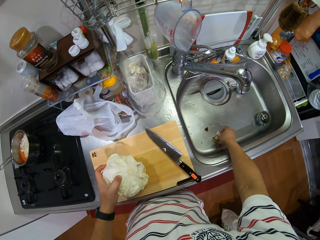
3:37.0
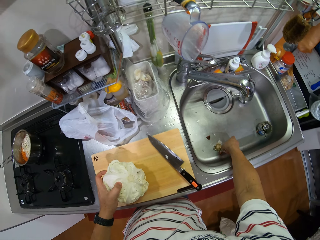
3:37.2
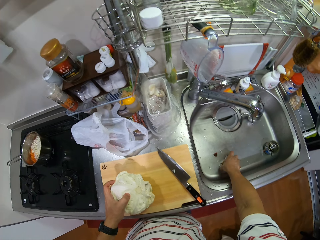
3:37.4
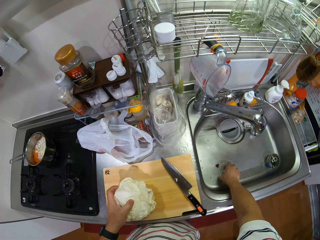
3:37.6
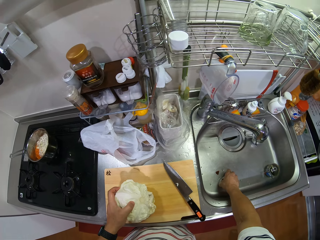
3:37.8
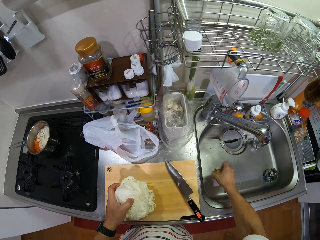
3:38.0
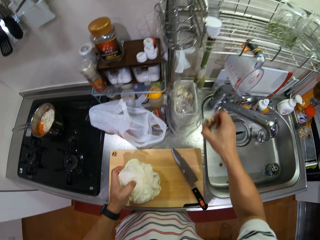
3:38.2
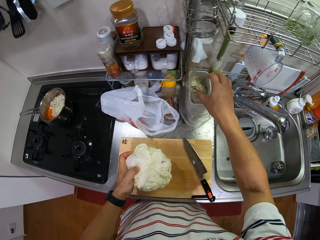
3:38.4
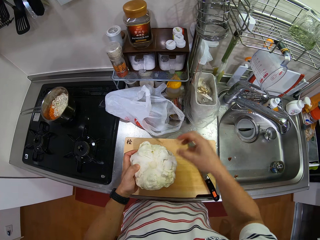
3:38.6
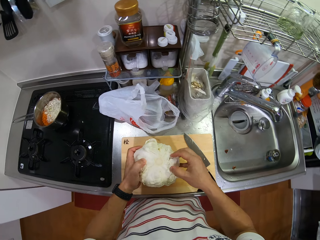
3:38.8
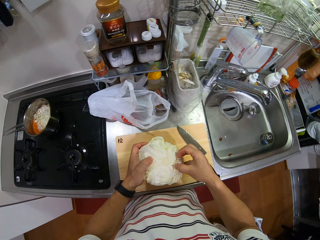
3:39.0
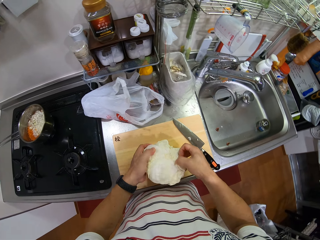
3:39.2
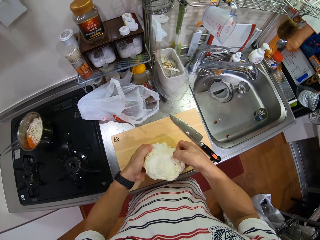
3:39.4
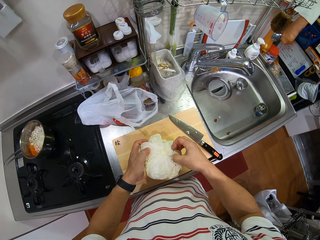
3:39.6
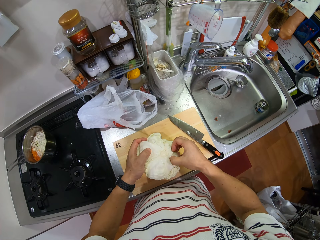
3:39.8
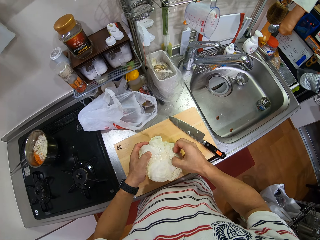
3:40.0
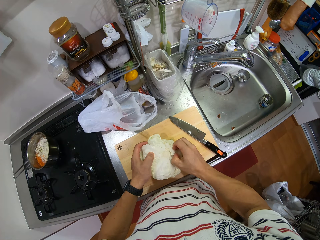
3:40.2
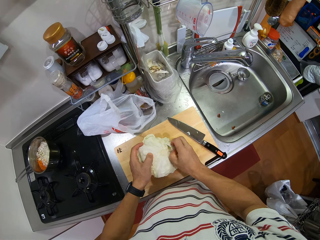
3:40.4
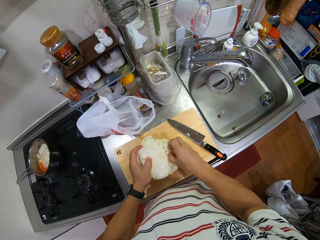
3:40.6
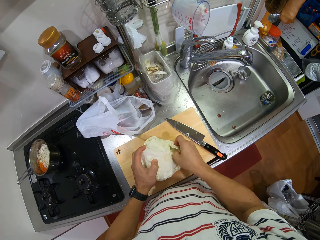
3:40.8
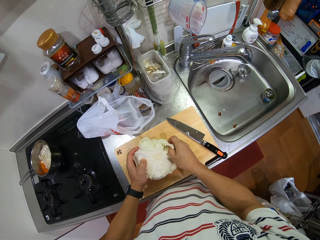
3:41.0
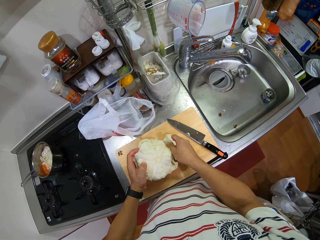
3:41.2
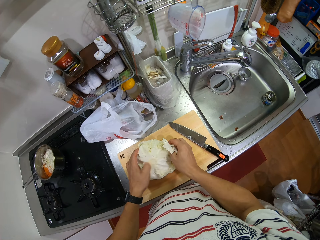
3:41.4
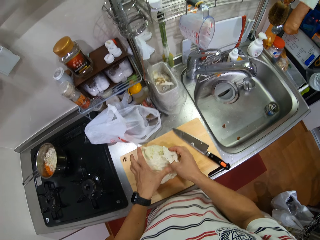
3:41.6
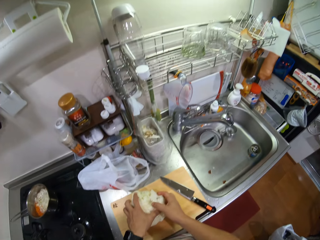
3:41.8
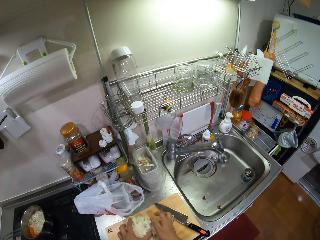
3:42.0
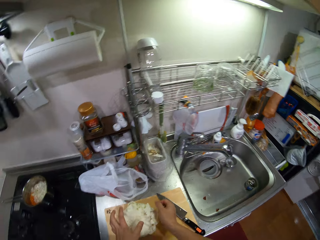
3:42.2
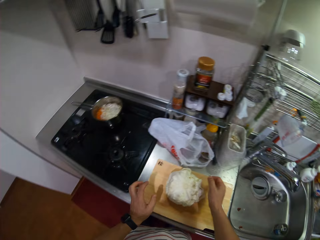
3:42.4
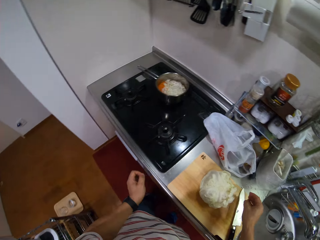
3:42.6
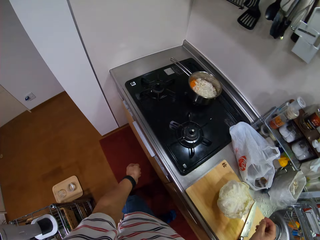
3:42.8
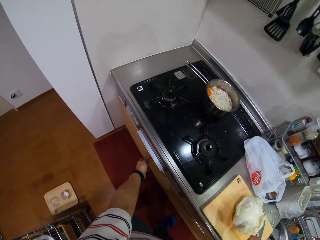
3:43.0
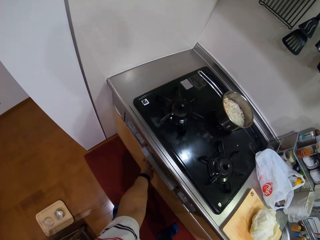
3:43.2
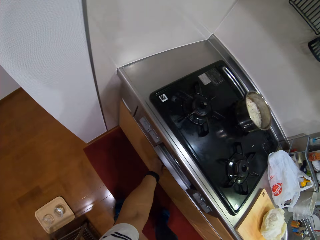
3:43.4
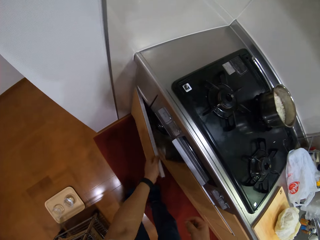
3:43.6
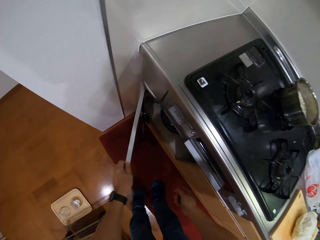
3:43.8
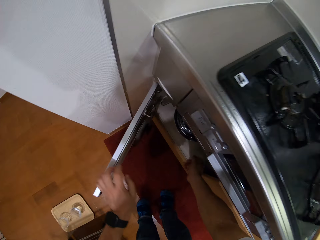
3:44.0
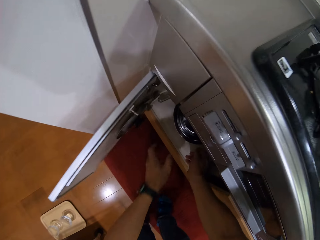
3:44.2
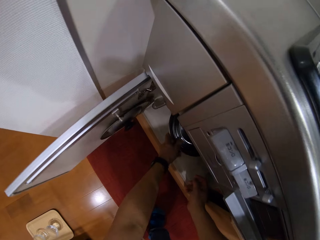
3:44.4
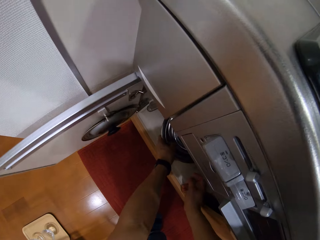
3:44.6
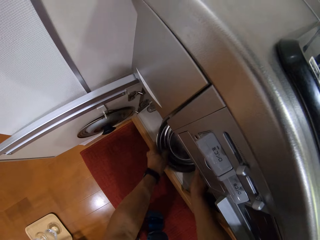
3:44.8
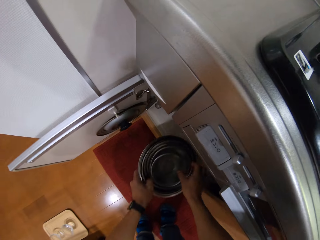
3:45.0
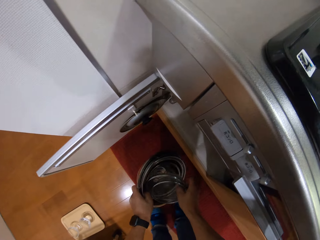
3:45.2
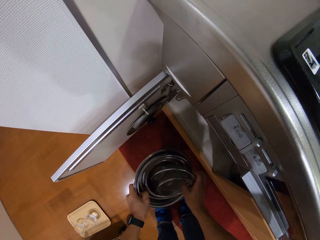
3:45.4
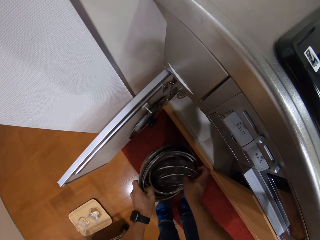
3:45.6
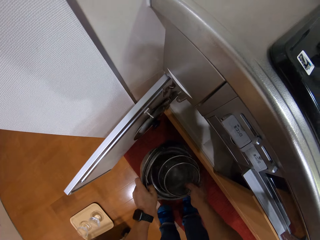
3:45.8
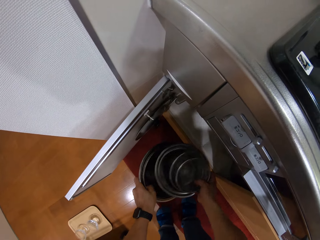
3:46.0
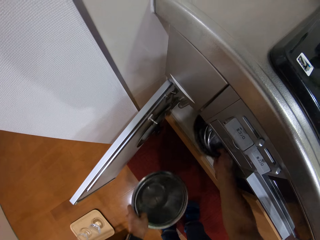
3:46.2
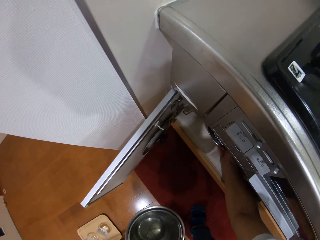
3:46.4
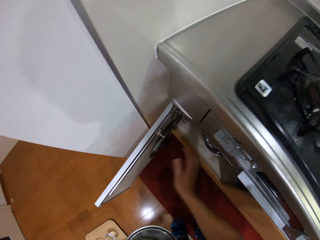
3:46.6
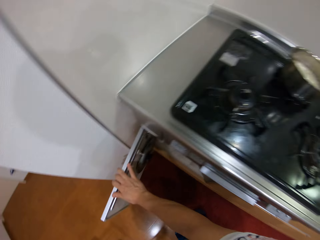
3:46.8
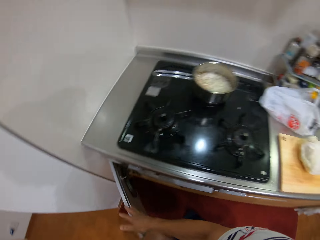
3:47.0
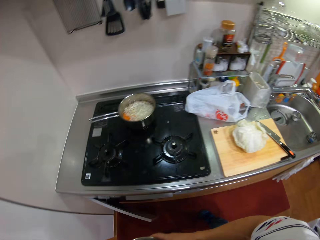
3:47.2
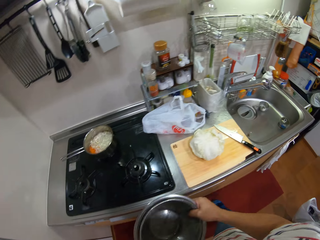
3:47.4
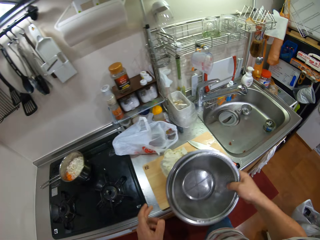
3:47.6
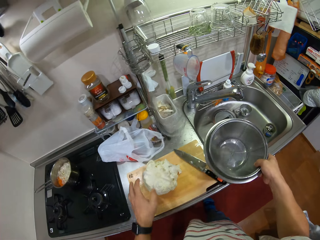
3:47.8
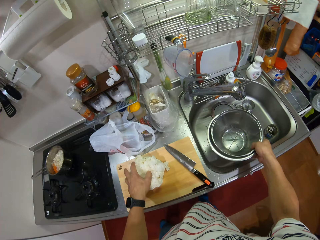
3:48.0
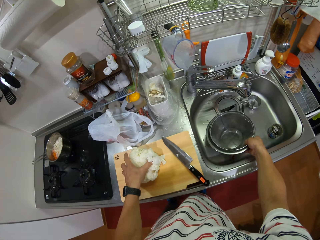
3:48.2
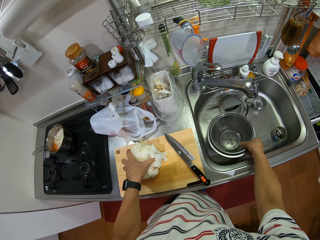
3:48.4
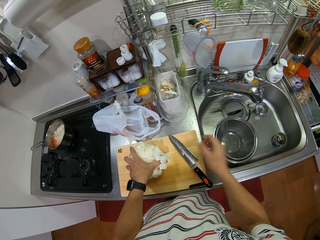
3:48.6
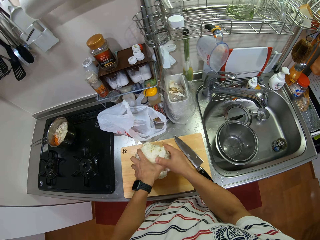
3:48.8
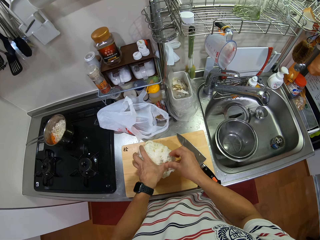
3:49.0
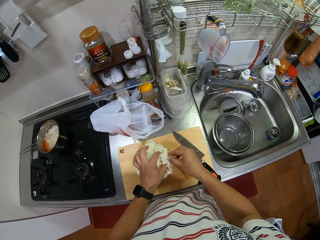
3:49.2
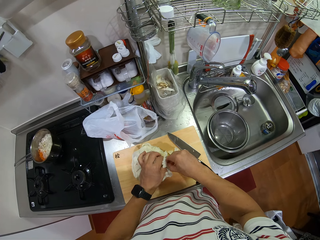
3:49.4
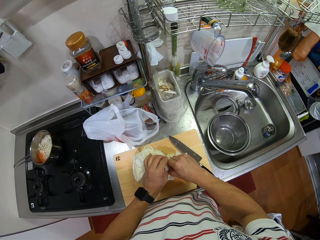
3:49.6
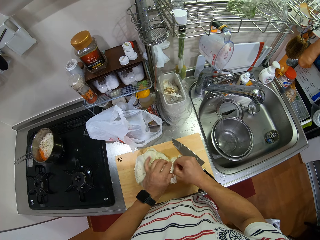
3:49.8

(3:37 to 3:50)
The camera wearer picks the unwanted part of the cabbage or cabbage waste from the sink. They put the cabbage waste in the dustbin. They separate the cabbage. They open the cupboard. They hold a colander or bowl strainer from the cupboard. They pick a set of bowls. They pick a bowl and the bowl strainer. They put the colander in the cupboard. They put the other bowls in the cupboard. They close the cupboard. They put the bowl and bowl strainer in the sink.

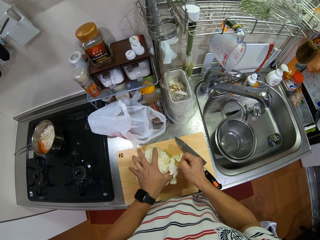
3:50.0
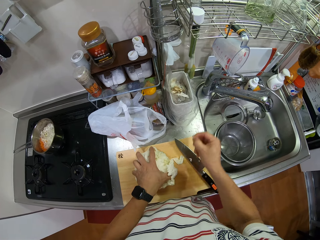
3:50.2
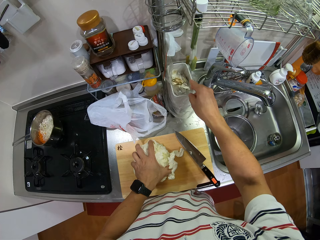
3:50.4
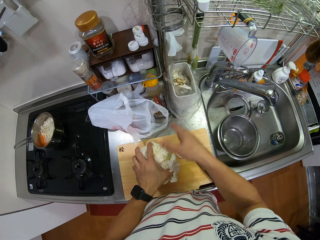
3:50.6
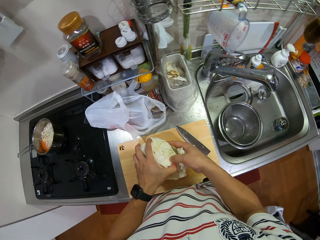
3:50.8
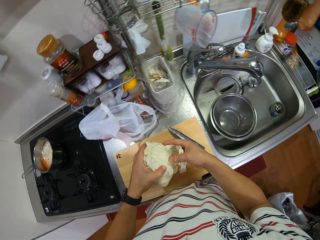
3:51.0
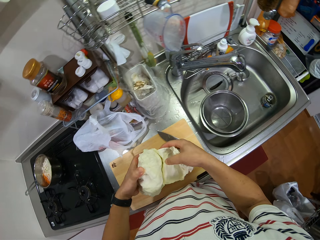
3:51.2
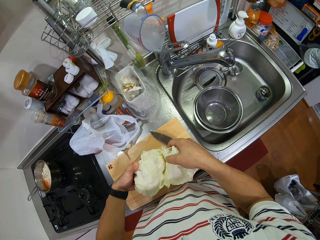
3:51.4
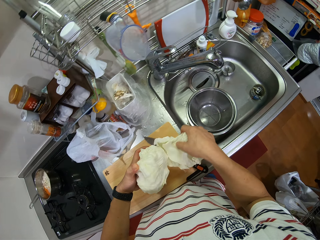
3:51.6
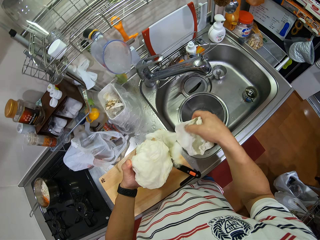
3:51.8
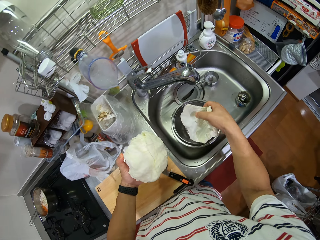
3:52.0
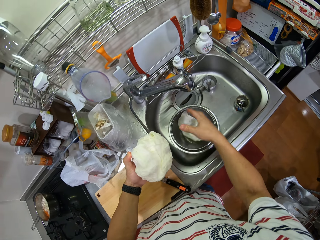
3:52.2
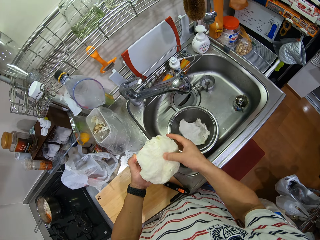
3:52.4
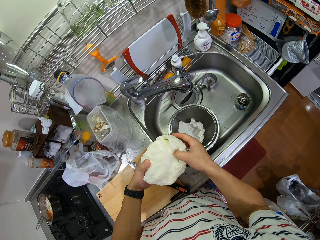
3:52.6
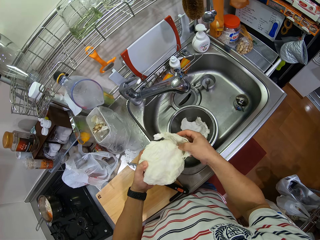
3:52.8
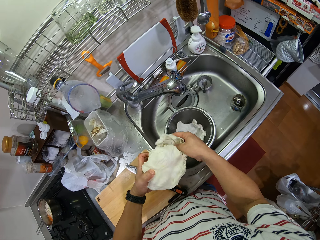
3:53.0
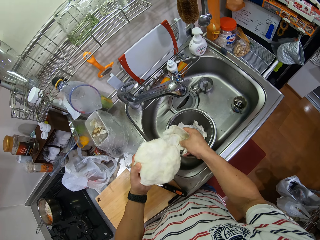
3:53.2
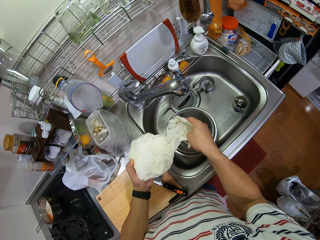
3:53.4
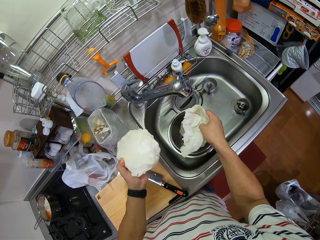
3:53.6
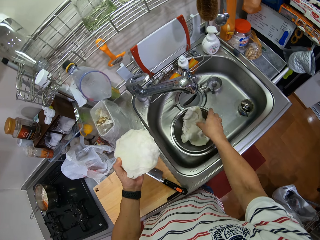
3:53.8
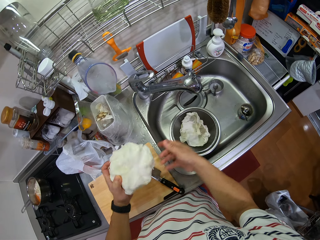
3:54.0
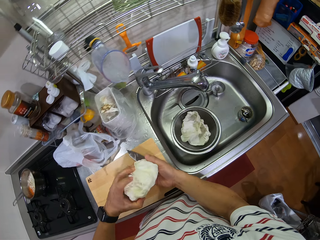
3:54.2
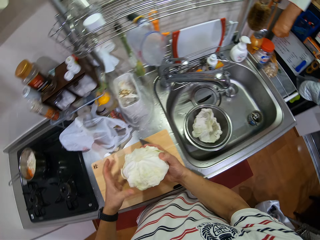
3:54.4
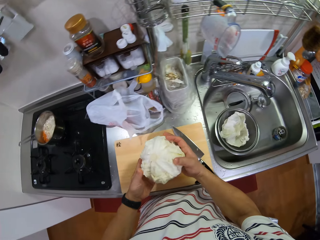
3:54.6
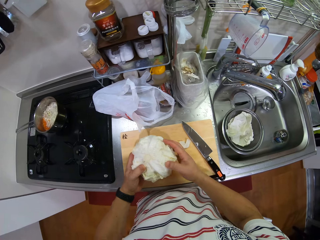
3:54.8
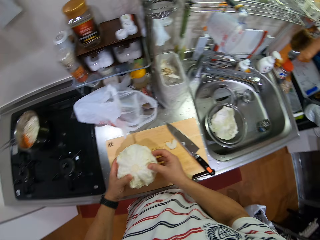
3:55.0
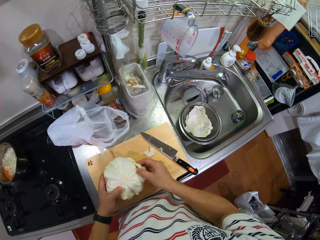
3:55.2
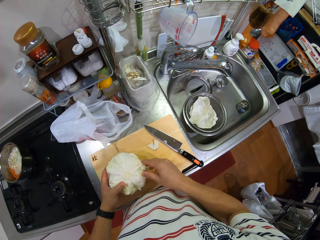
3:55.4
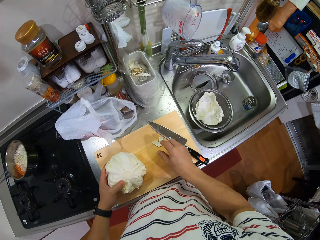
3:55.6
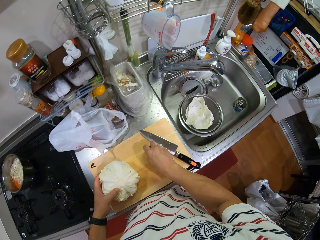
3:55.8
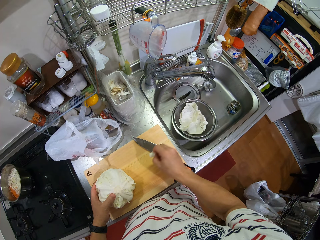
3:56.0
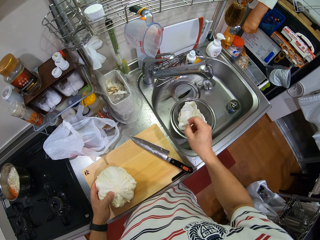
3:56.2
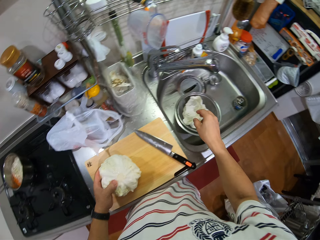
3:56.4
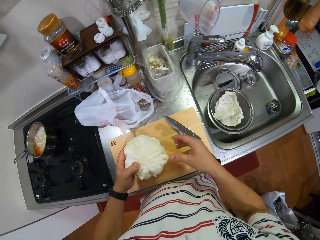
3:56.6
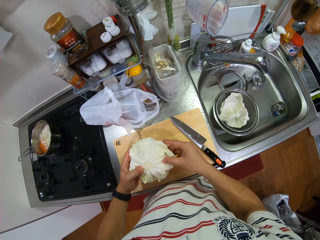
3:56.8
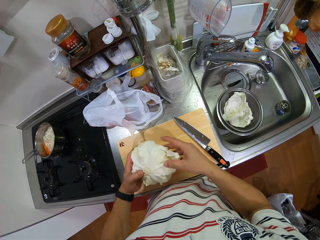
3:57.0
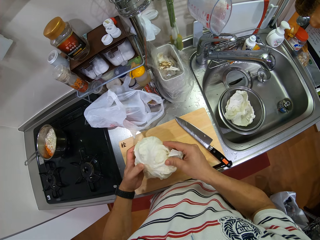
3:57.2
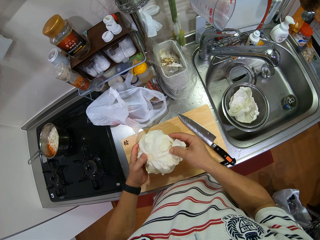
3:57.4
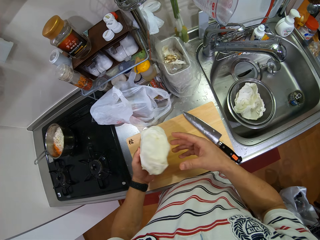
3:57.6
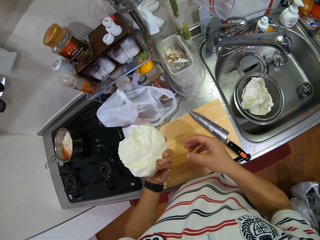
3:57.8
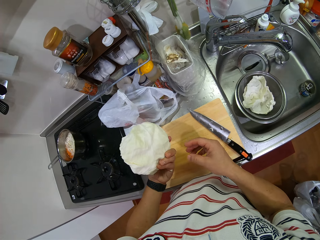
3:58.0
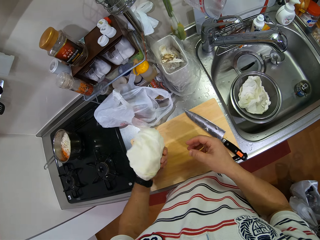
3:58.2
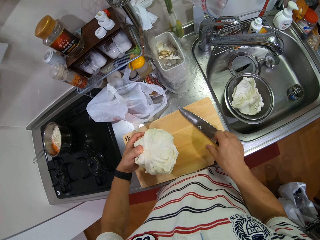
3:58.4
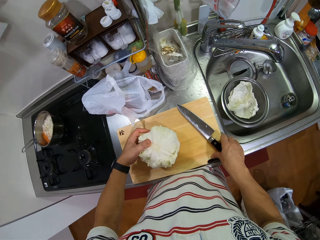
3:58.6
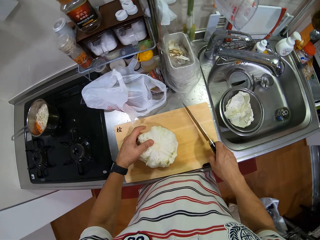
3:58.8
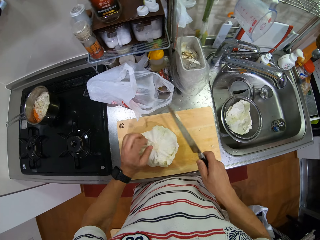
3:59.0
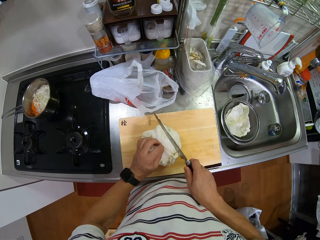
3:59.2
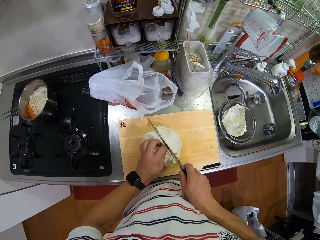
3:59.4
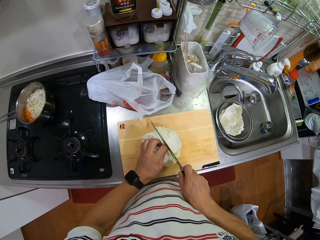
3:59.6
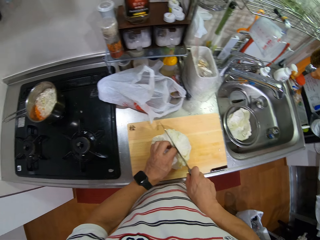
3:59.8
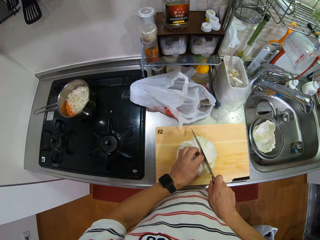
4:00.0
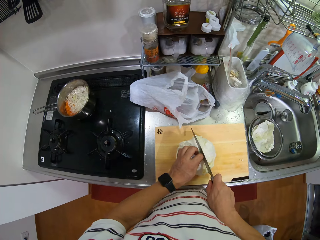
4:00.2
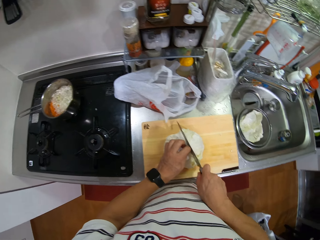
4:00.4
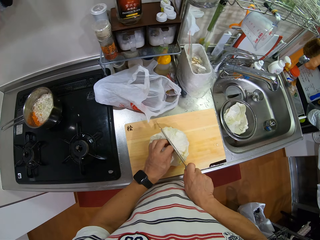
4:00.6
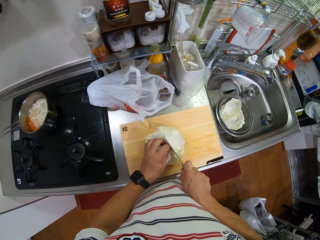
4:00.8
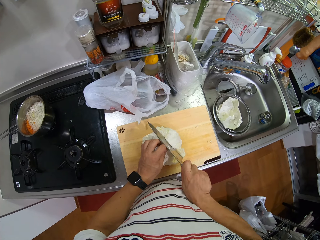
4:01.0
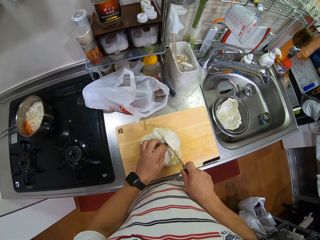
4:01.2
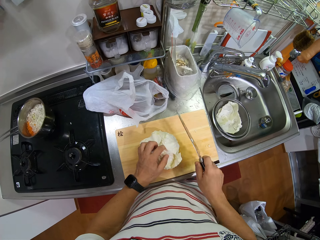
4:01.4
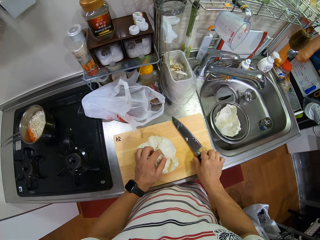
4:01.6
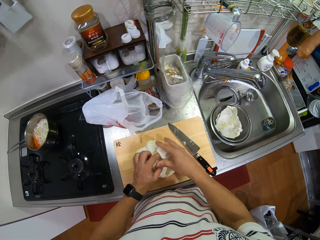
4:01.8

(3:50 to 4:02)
The camera wearer removes something from the cabbage. They separate the cabbage. They put the cabbage leaves in the bowl strainer. They pick up a knife. They cut the cabbage.
